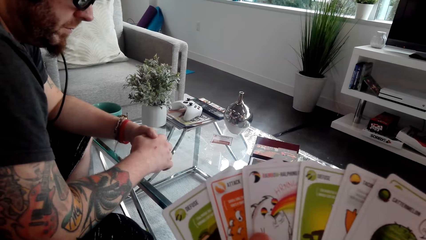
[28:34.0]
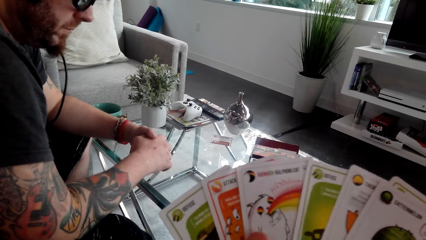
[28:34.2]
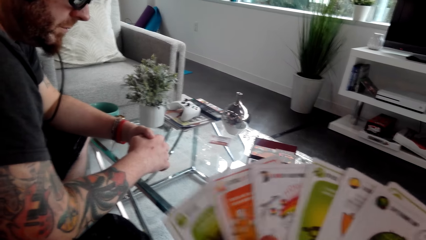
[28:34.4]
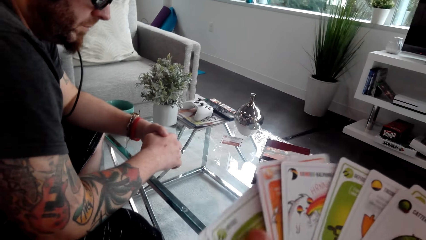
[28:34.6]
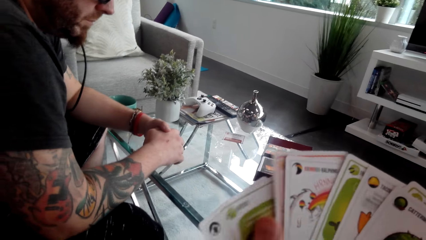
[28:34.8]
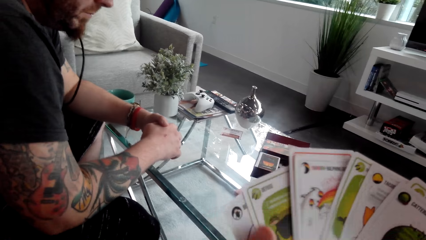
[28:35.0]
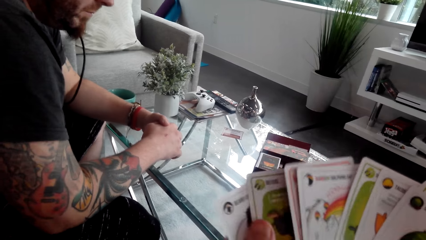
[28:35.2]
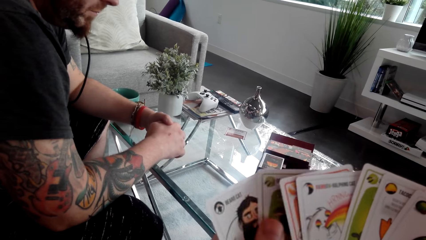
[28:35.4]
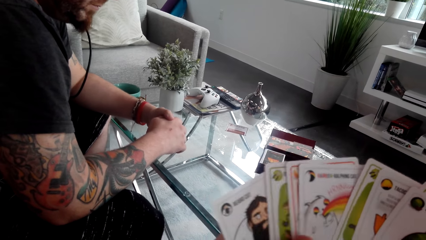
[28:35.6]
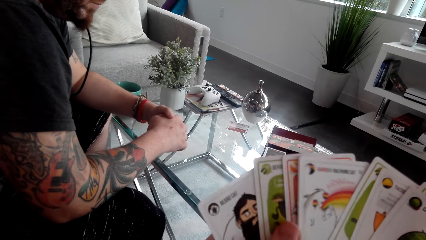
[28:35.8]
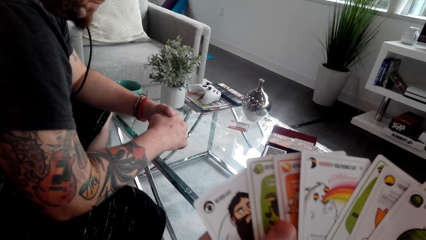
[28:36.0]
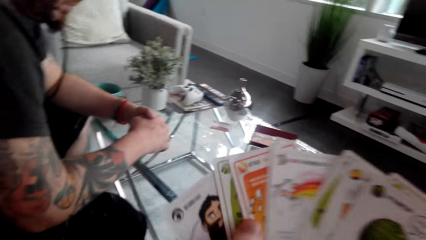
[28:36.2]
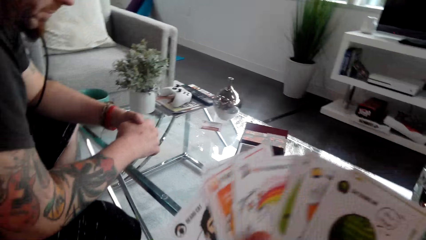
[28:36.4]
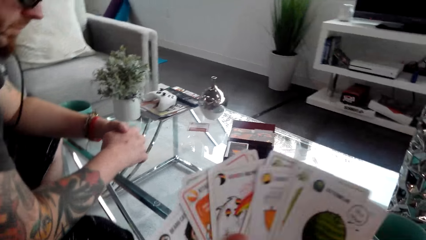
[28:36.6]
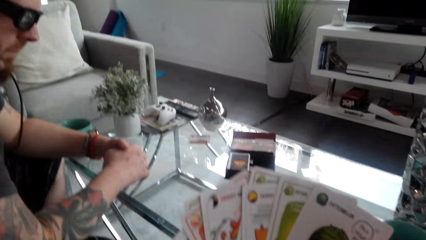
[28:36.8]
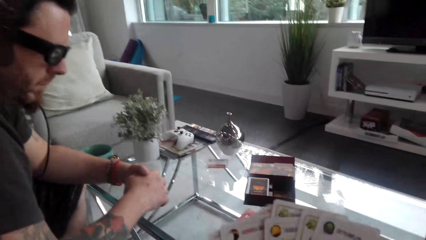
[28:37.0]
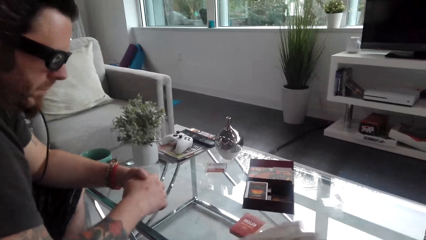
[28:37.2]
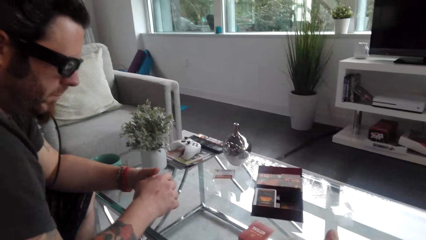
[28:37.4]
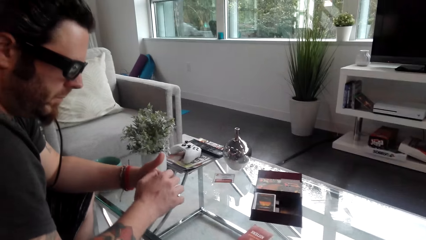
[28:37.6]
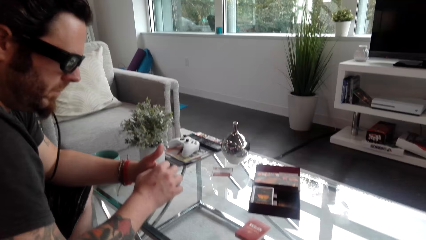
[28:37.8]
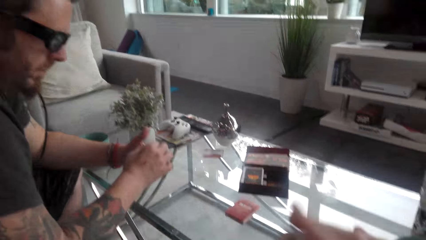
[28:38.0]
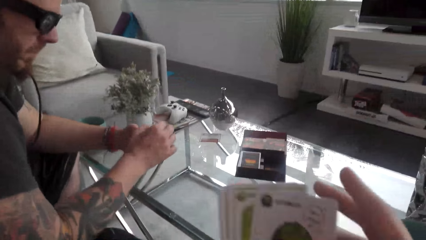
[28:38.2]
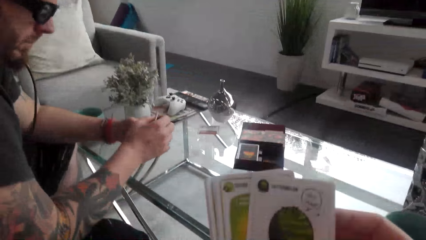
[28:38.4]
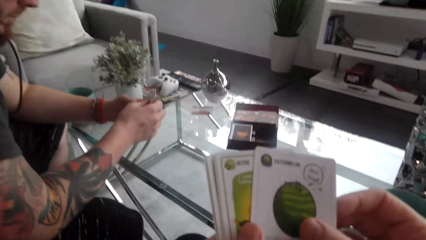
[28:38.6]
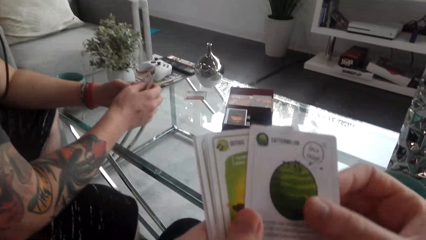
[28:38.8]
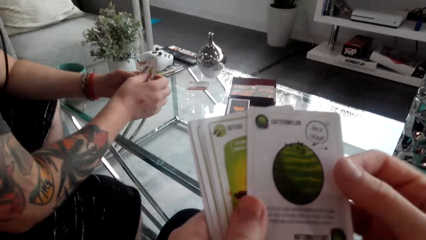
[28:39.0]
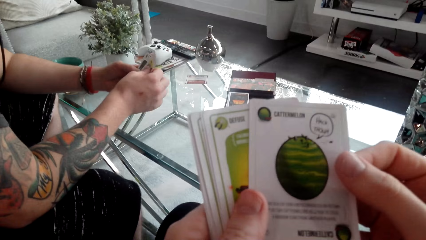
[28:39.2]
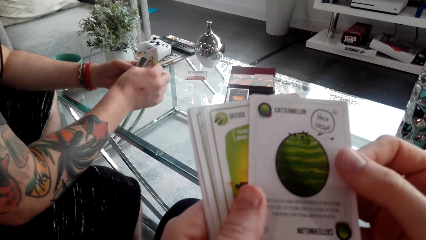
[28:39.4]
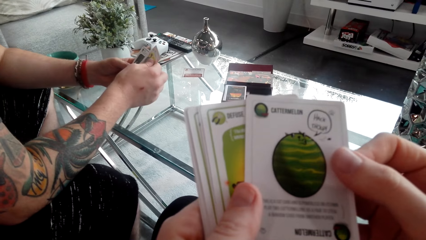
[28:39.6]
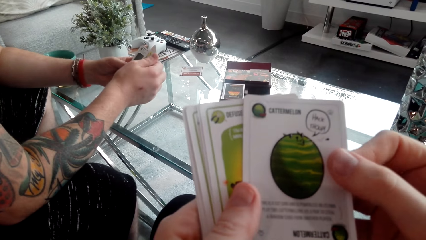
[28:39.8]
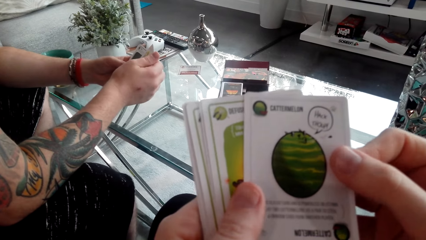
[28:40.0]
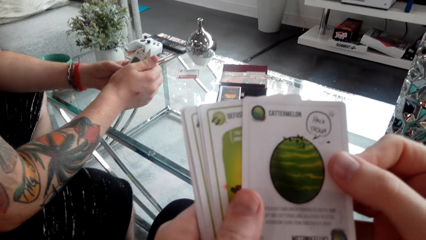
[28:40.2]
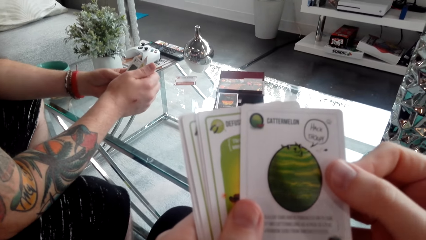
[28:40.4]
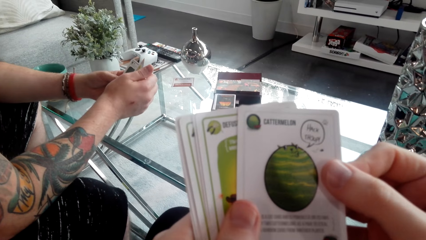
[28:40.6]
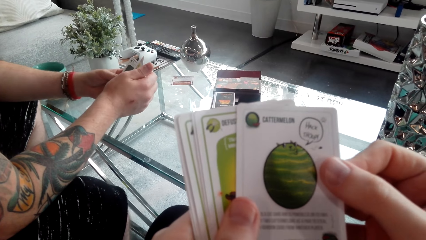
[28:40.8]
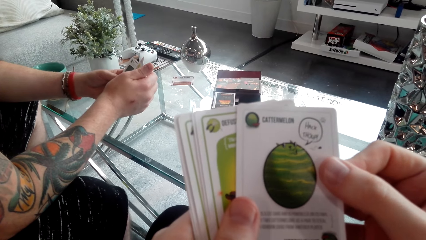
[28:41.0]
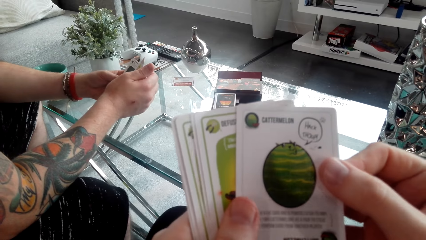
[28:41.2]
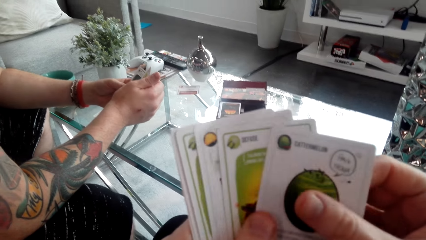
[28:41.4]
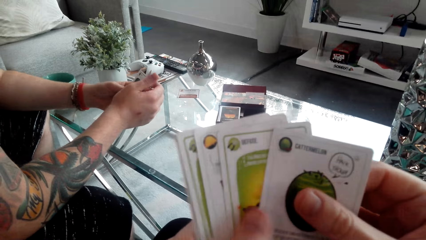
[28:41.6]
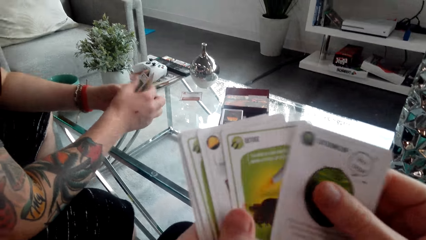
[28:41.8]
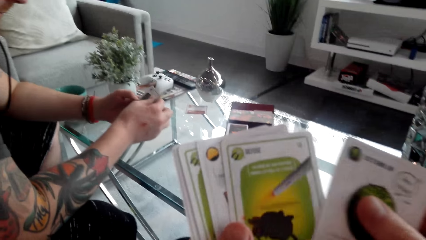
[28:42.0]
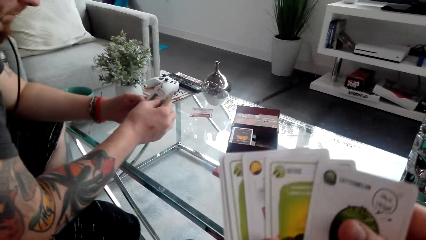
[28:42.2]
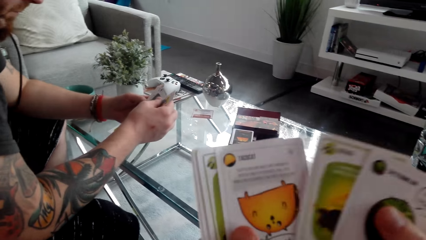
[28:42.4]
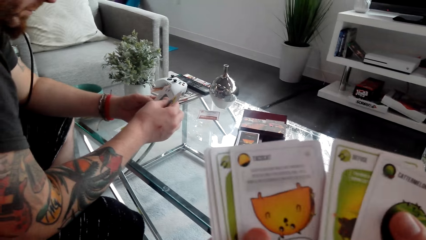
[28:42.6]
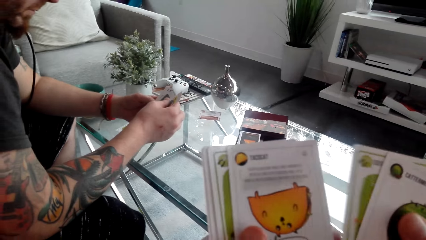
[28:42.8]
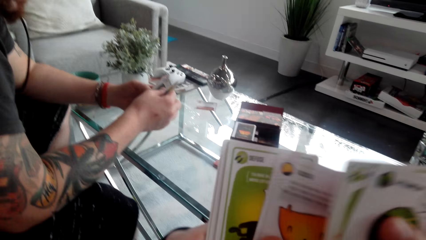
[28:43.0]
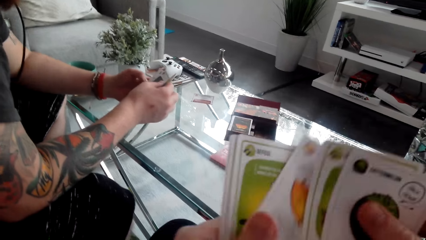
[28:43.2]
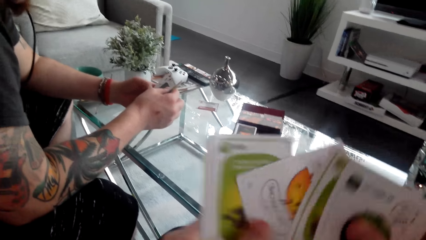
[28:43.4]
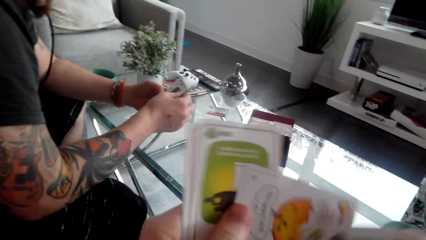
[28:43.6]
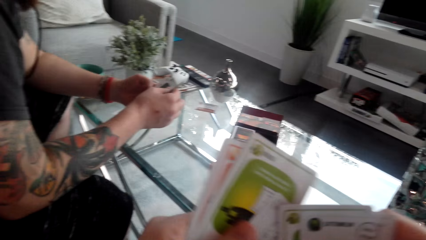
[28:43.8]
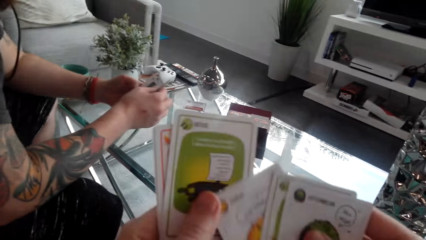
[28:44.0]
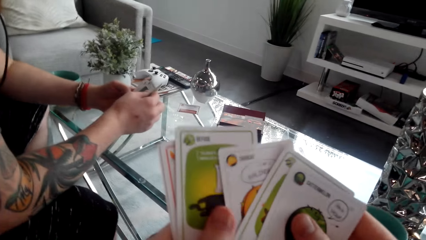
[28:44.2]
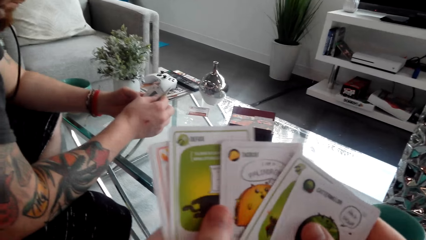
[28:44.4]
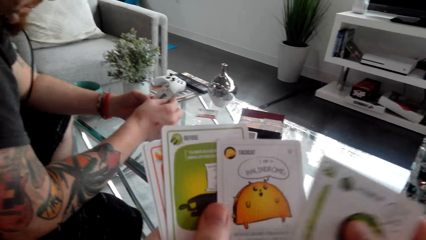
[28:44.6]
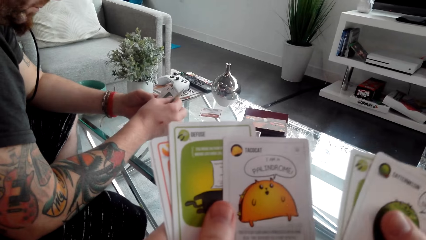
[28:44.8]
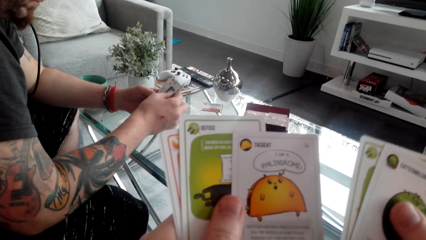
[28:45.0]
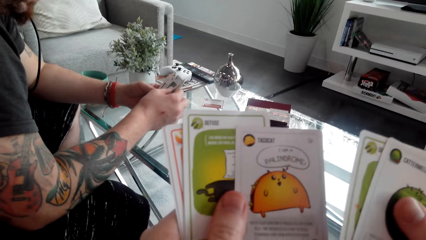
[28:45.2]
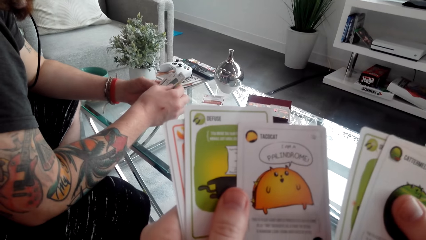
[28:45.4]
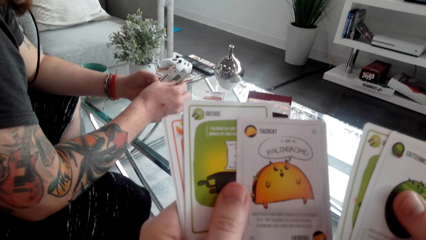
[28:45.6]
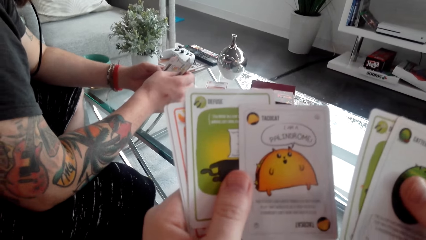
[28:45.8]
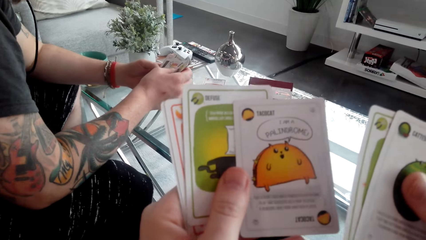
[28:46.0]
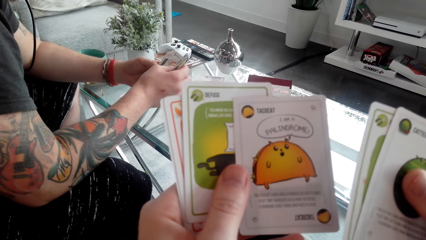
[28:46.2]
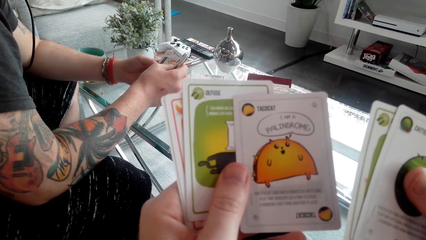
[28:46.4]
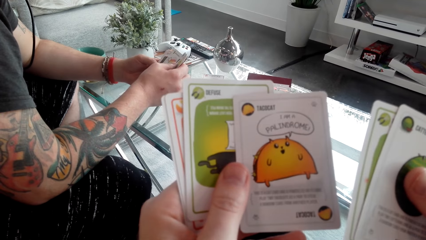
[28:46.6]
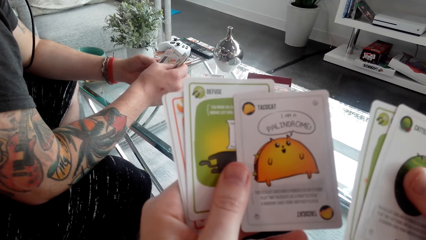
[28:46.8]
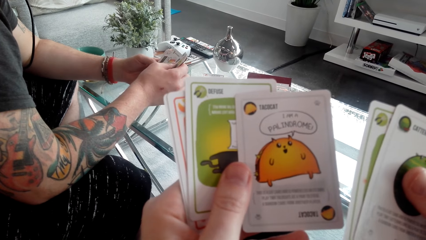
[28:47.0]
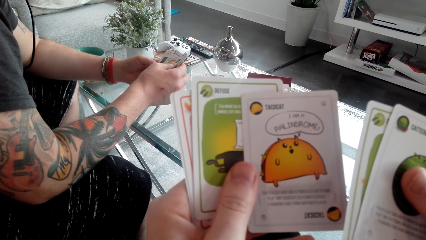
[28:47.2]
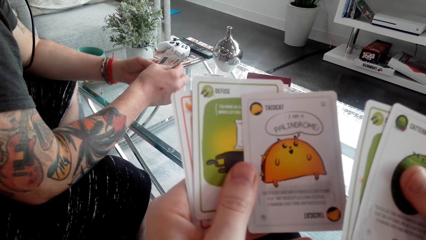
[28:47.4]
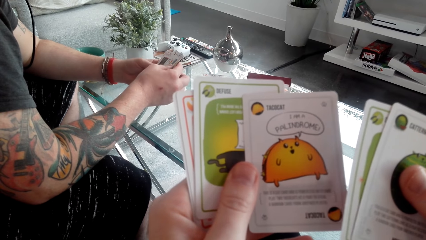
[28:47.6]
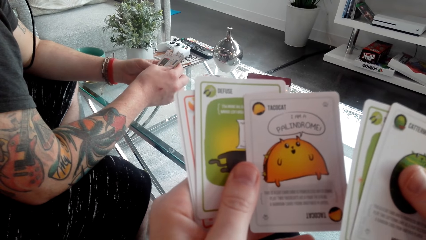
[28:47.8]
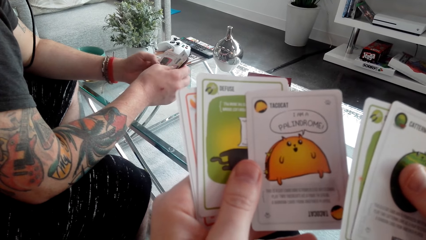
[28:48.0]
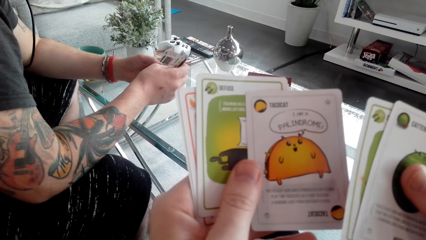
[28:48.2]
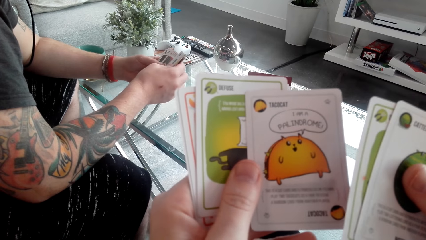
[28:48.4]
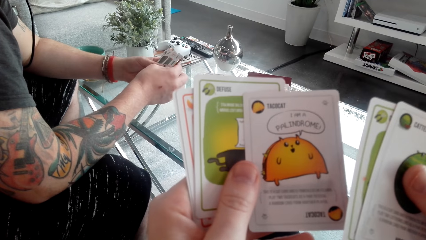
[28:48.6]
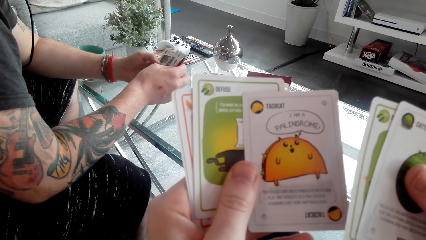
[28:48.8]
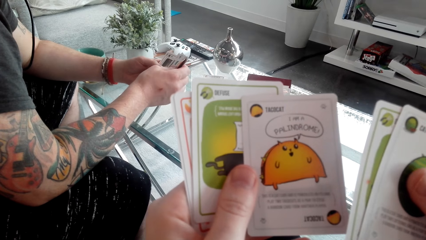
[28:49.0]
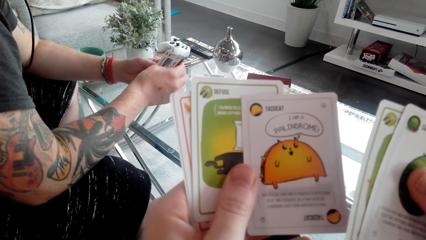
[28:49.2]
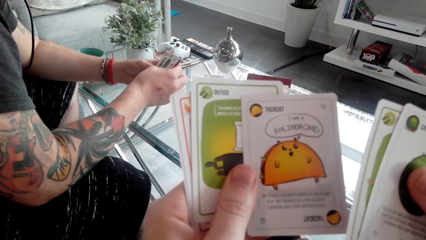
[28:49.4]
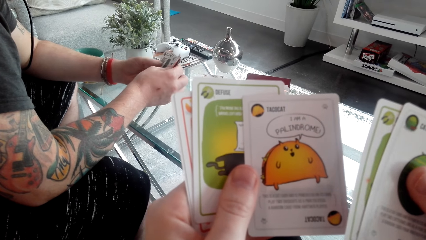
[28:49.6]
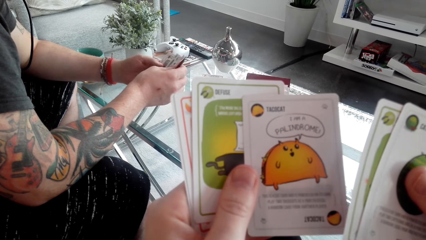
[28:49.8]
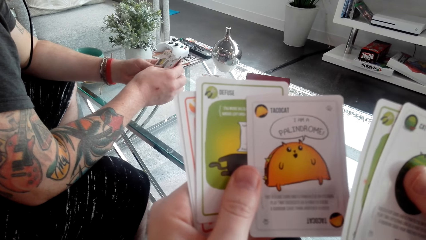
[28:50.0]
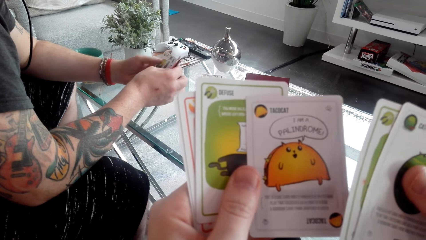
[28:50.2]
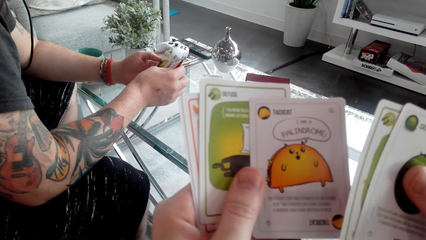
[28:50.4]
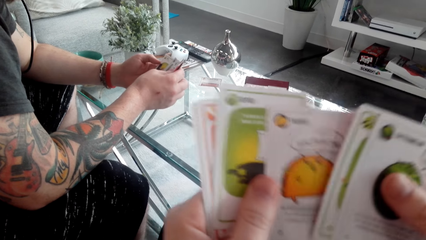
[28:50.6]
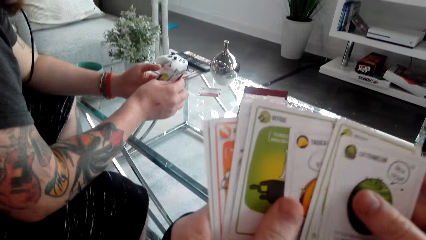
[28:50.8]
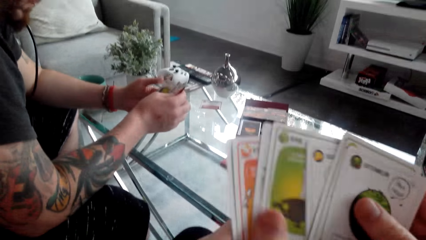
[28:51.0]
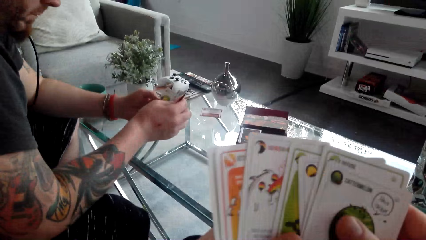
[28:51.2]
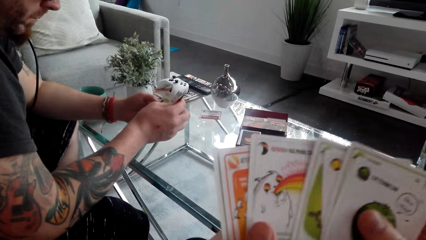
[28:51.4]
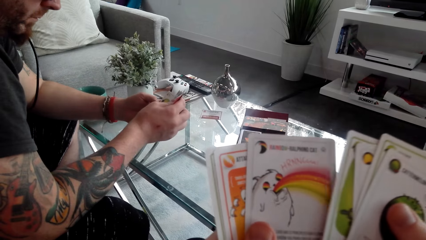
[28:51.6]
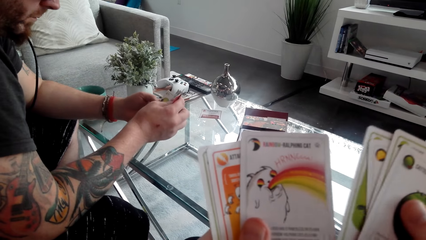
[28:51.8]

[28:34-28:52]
The camera wearer converses with a man. The man looks through the cards. The camera wearer looks at the cards. They look at the cards again. The man shuffles the cards.
